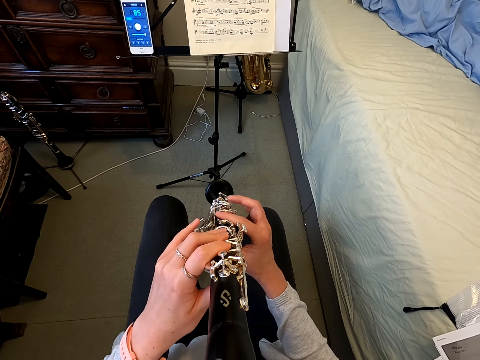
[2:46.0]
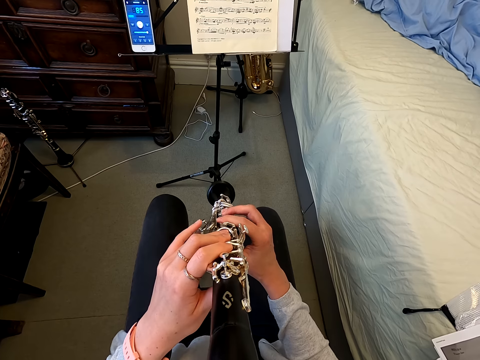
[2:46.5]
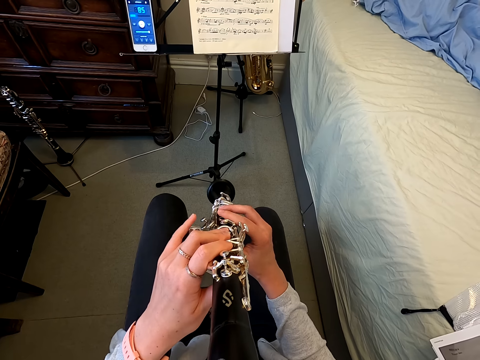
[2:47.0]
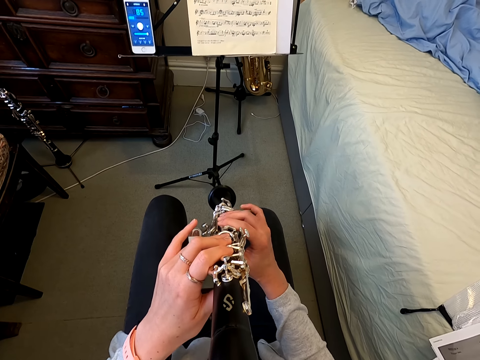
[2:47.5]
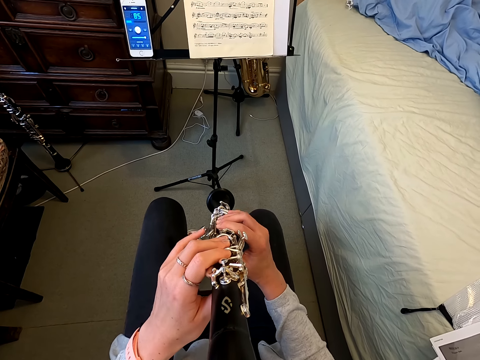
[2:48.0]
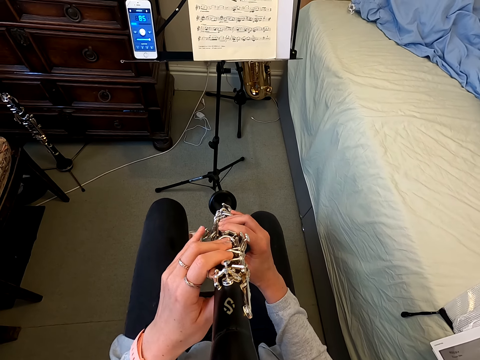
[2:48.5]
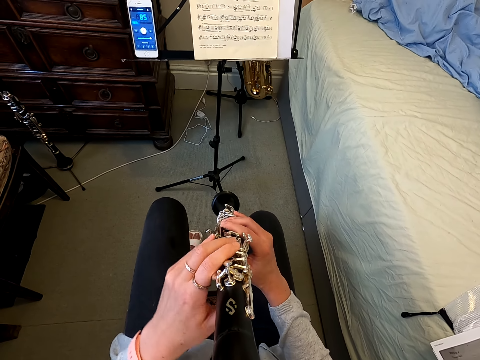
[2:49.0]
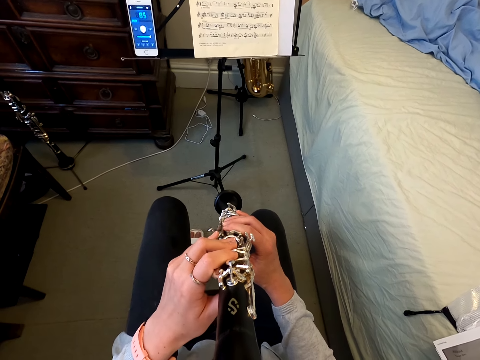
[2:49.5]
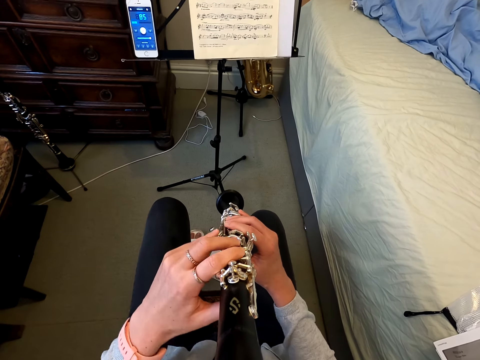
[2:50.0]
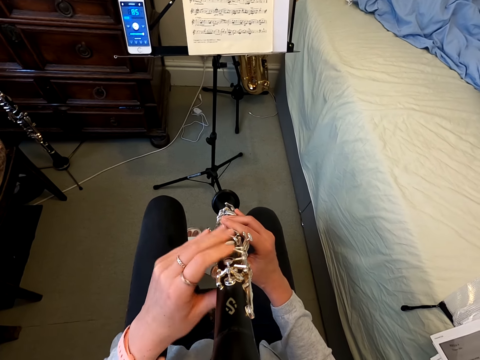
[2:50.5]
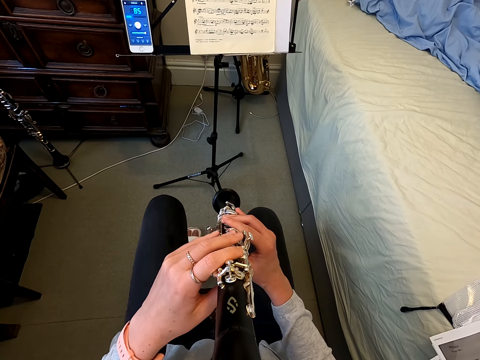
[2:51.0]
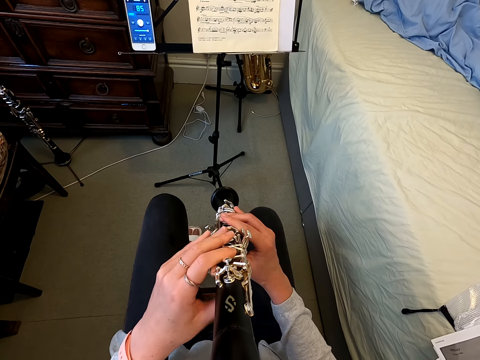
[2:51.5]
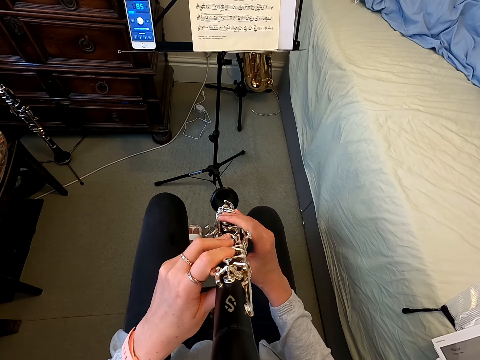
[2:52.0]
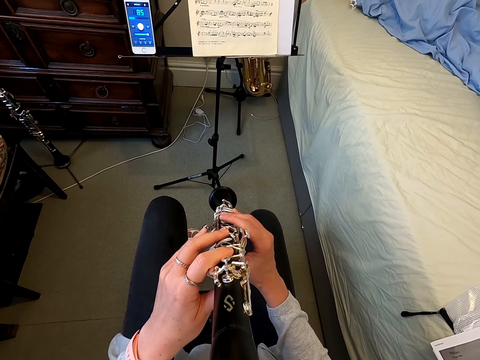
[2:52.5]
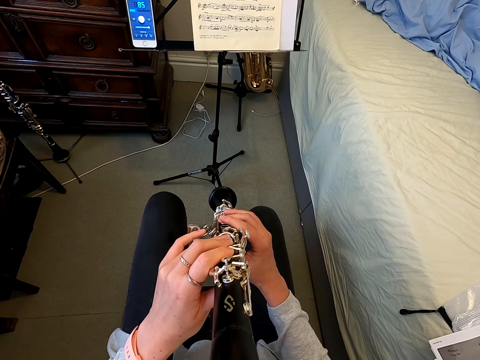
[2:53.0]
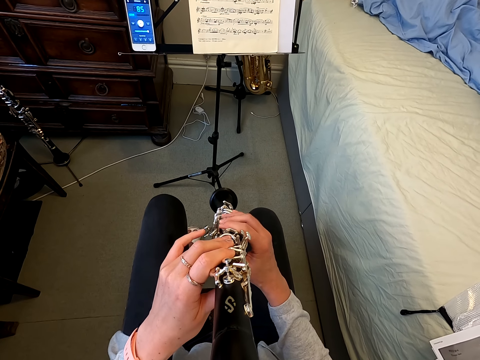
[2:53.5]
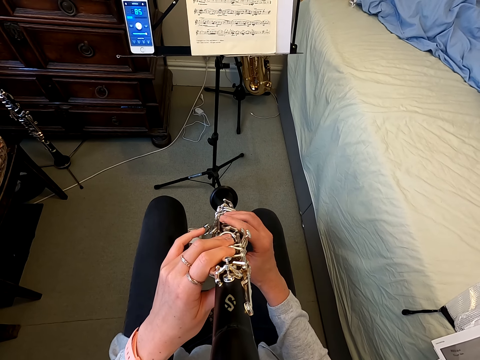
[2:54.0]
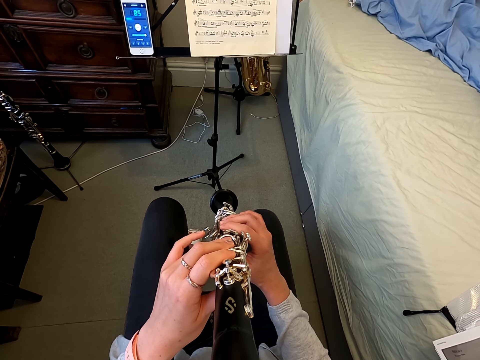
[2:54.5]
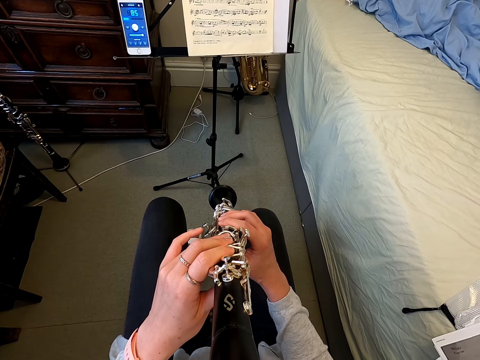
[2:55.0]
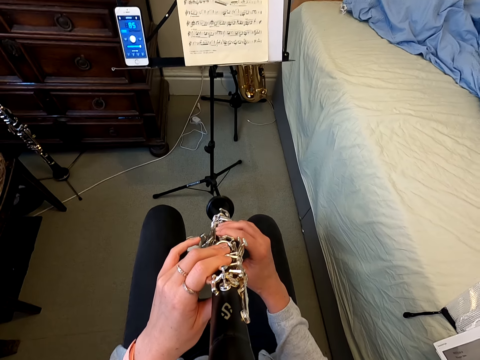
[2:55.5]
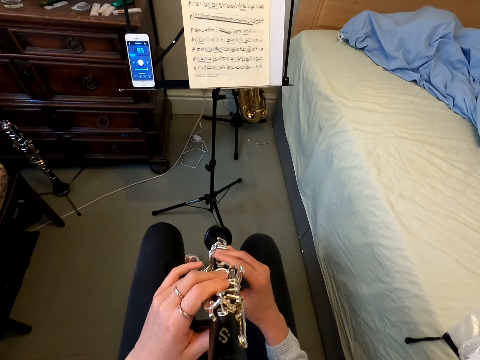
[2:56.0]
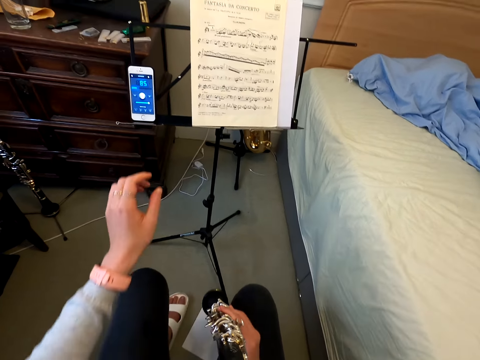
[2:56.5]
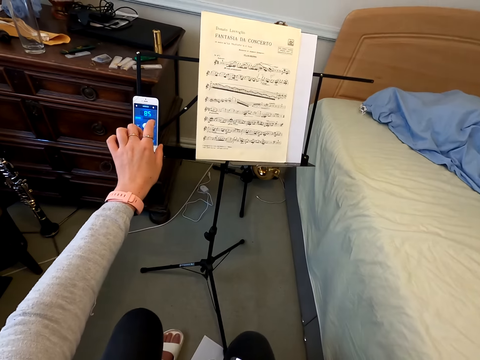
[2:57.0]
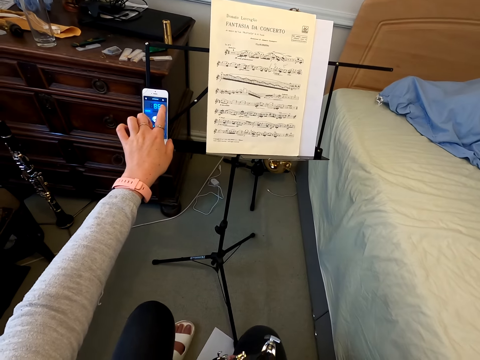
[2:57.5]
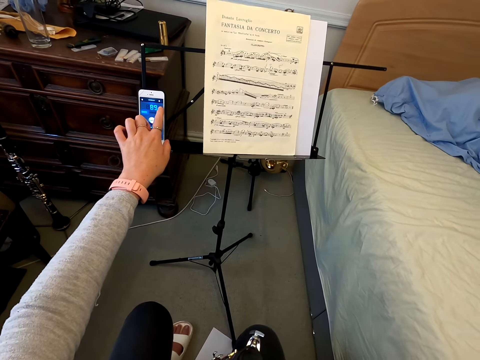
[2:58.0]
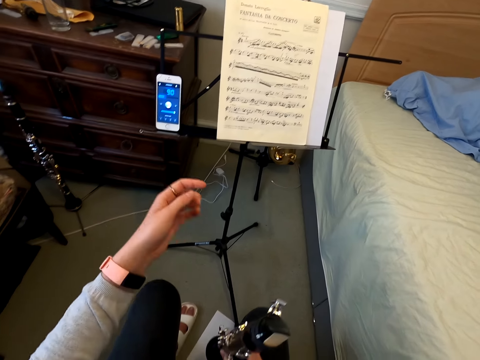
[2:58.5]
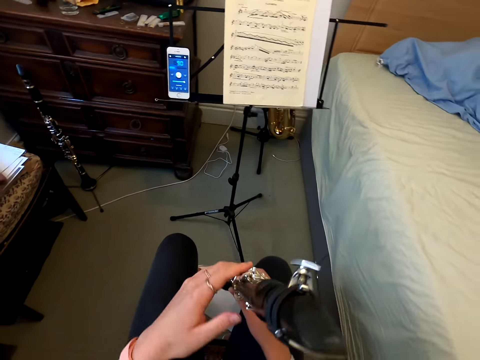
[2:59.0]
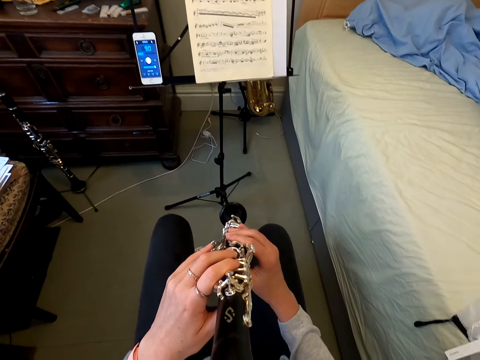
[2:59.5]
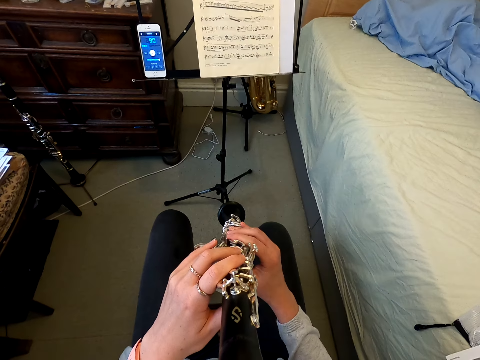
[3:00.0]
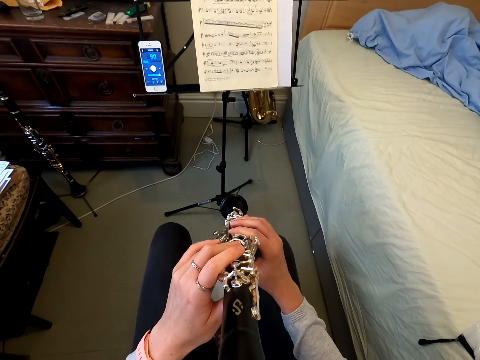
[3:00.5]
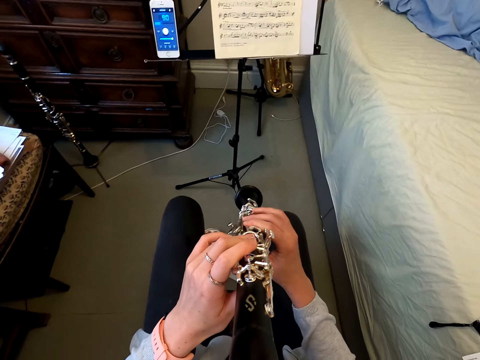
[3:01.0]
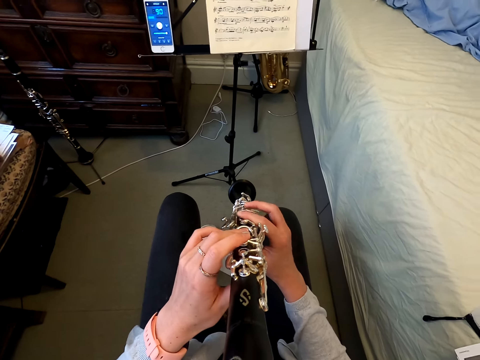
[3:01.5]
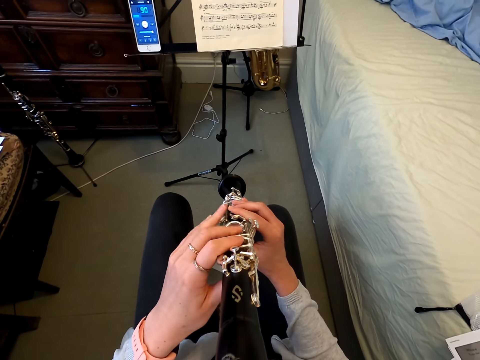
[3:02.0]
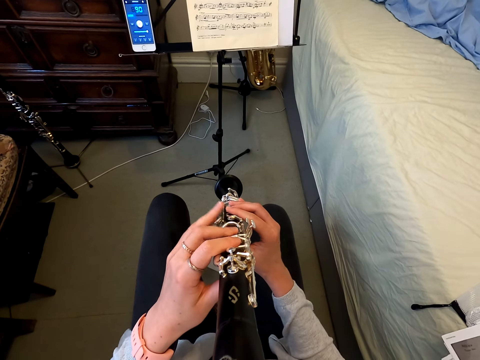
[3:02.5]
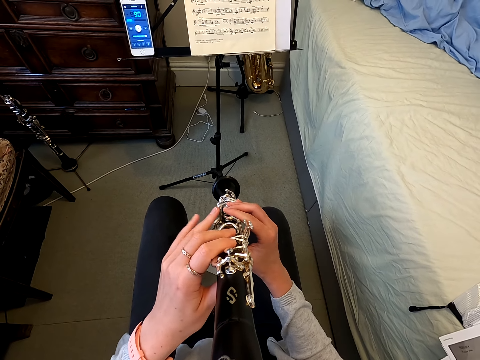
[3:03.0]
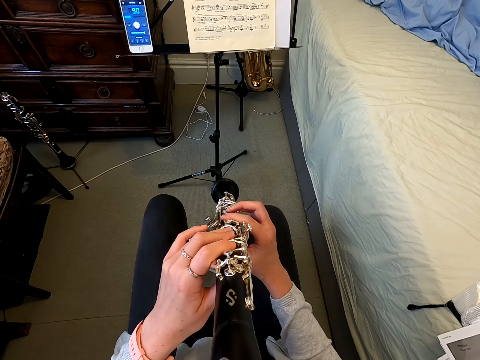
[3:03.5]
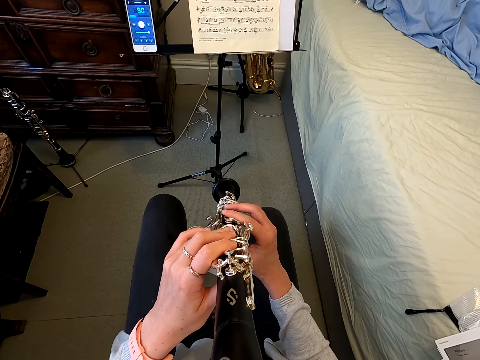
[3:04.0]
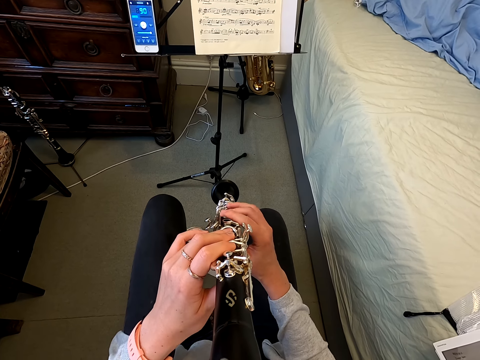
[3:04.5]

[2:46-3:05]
The camera wearer taps on the phone. They hold a reed instrument. They play with the reed instrument.

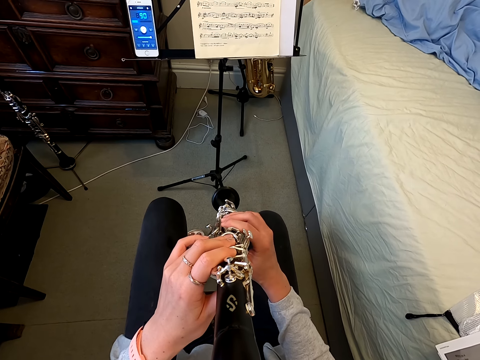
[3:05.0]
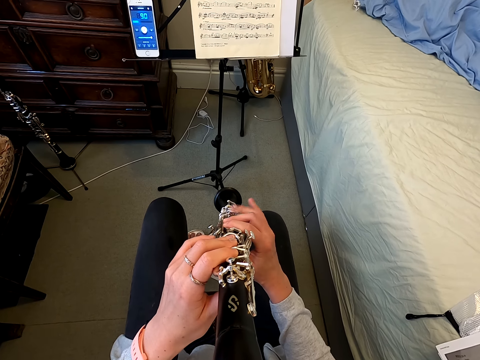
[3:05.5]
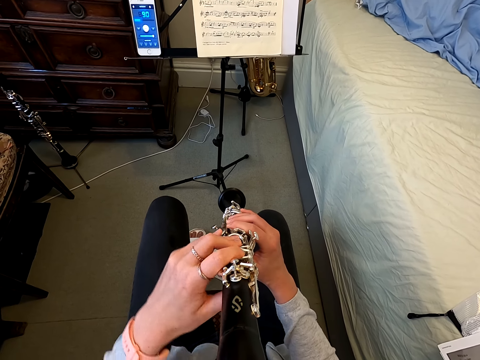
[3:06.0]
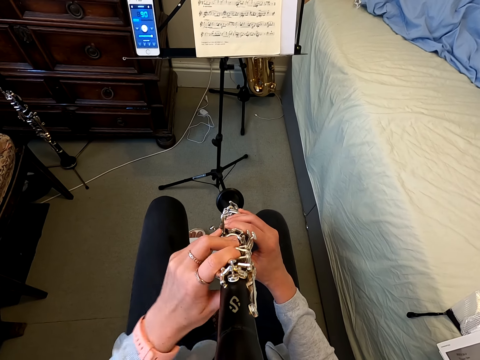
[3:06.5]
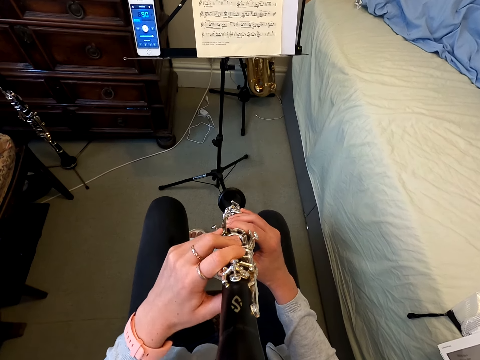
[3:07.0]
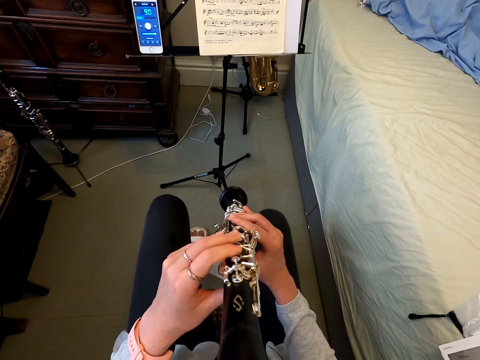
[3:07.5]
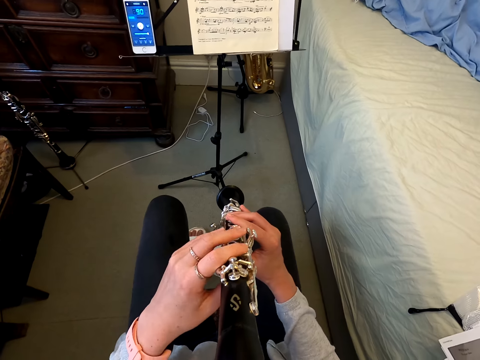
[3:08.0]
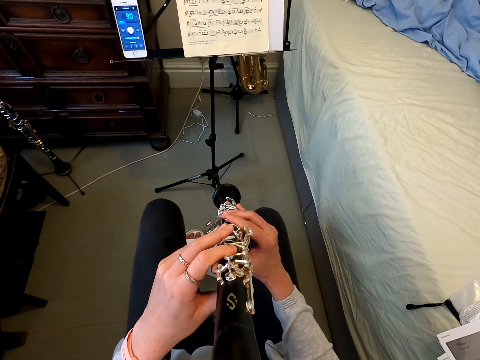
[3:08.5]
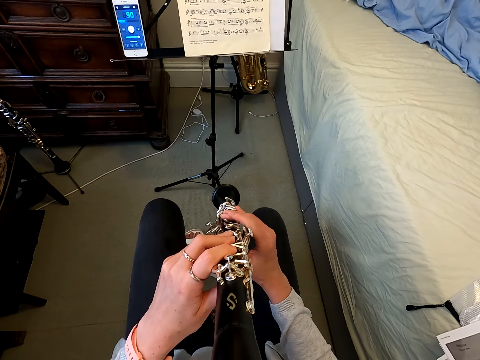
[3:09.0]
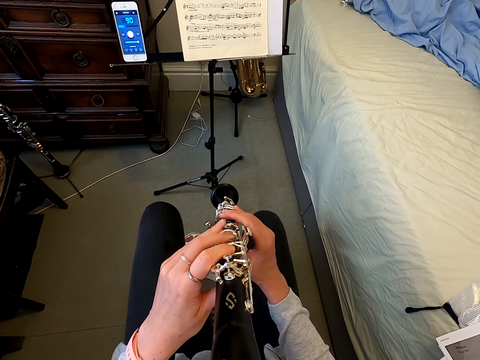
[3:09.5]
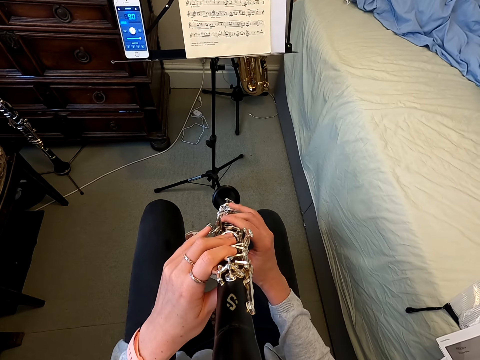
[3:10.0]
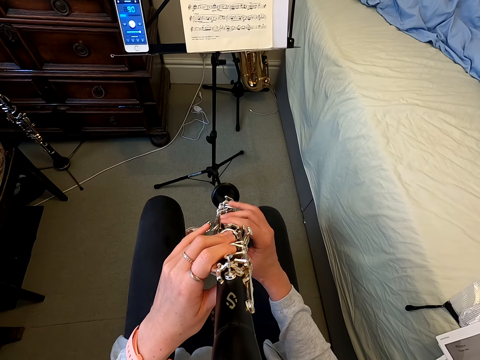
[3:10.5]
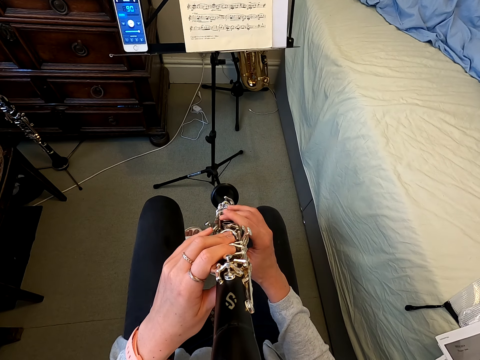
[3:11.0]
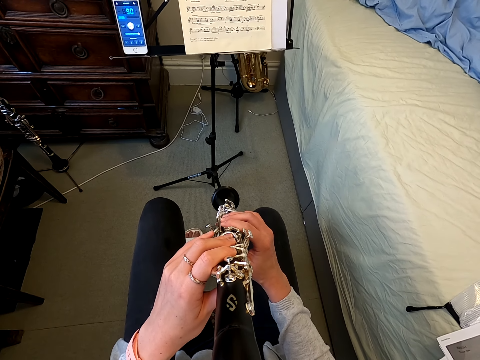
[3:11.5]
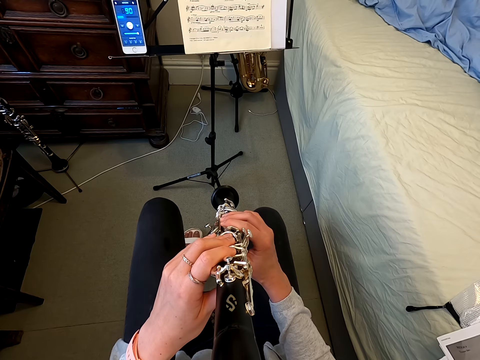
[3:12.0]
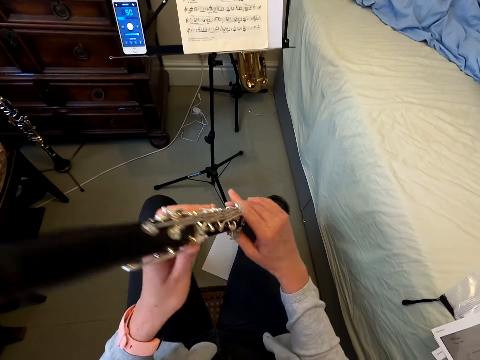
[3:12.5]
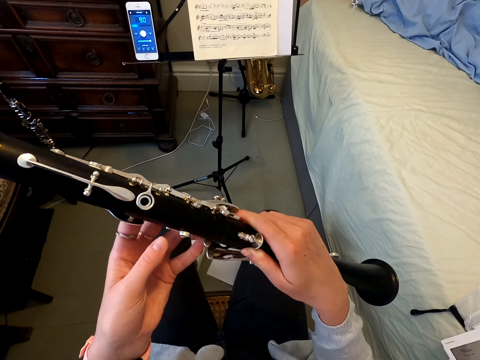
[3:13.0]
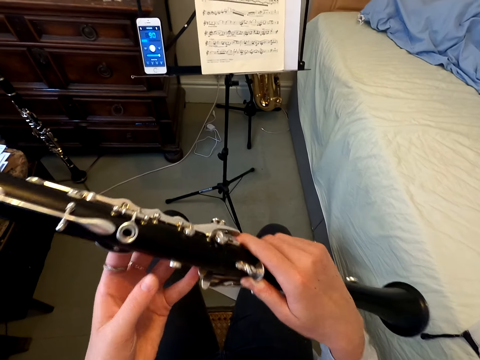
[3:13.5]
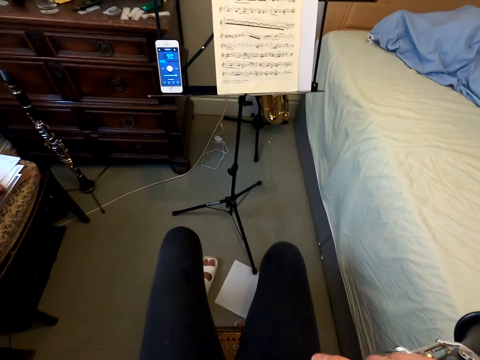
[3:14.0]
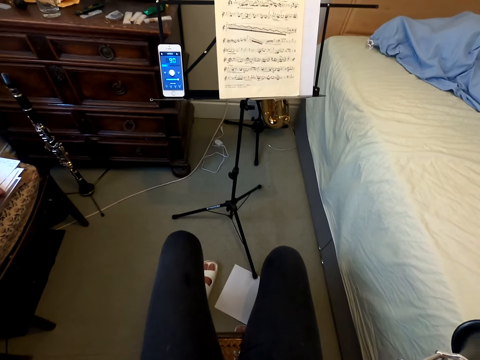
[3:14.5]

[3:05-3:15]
The camera wearer turns the flute. They play the flute. They lift the reed instrument. They turn the flute.
